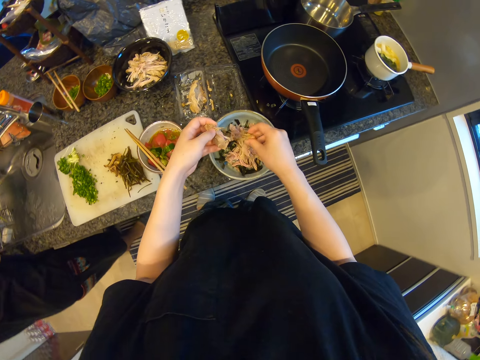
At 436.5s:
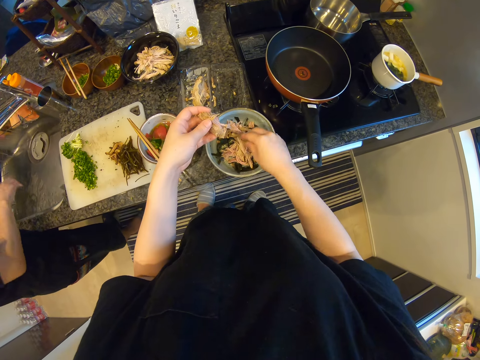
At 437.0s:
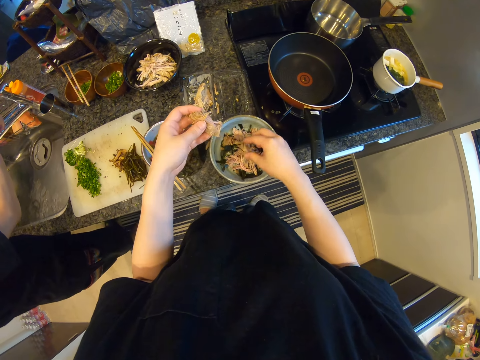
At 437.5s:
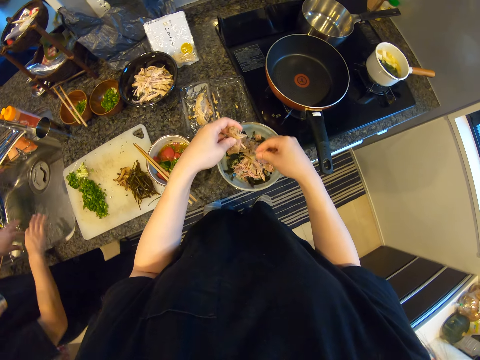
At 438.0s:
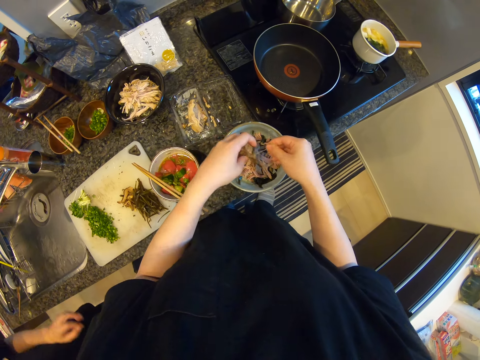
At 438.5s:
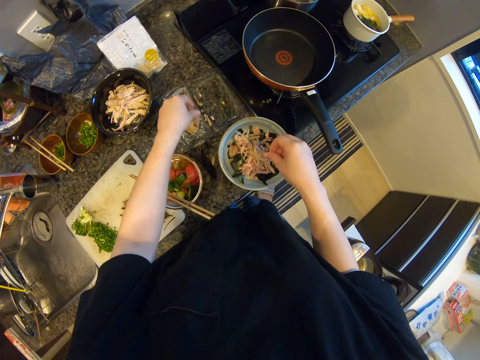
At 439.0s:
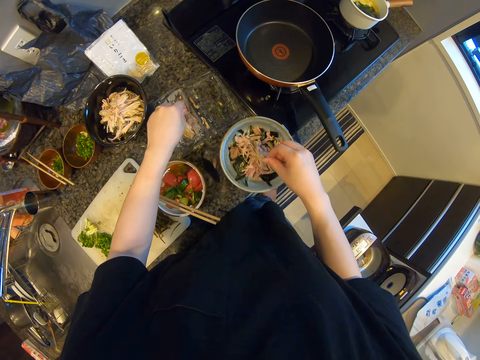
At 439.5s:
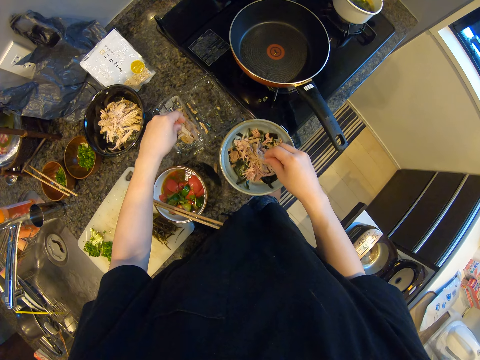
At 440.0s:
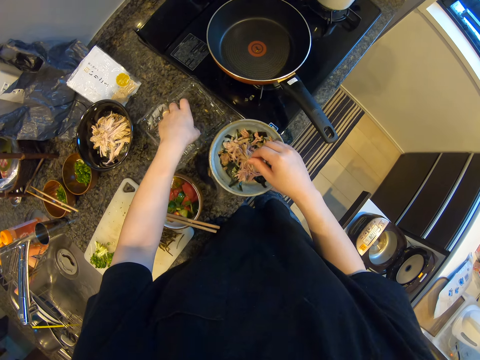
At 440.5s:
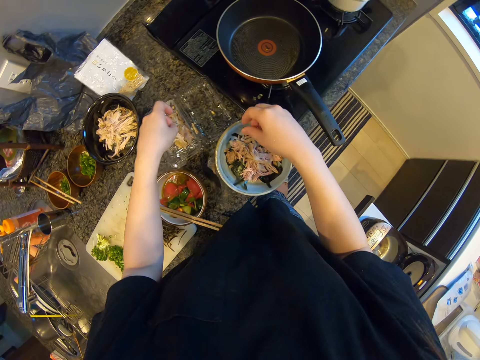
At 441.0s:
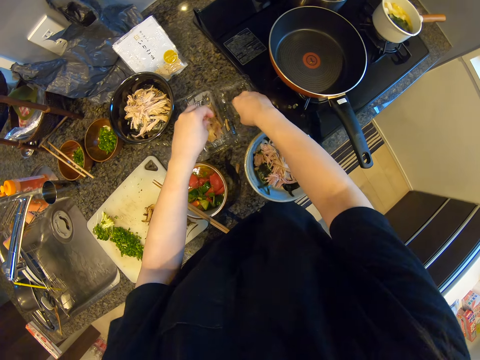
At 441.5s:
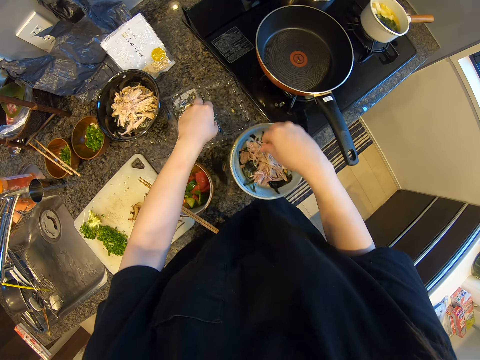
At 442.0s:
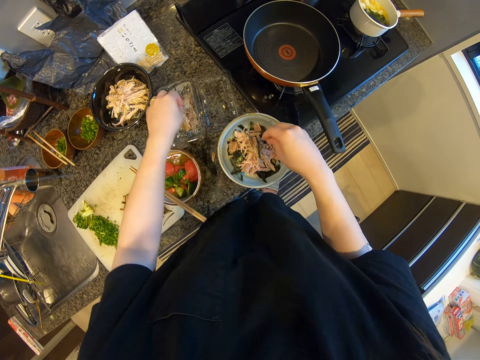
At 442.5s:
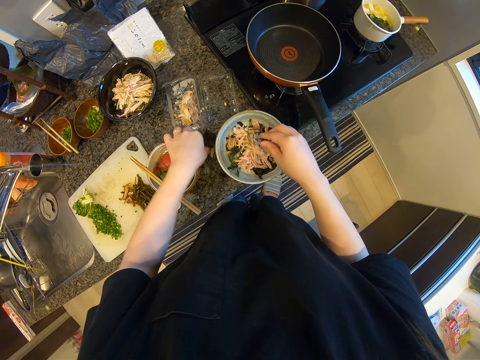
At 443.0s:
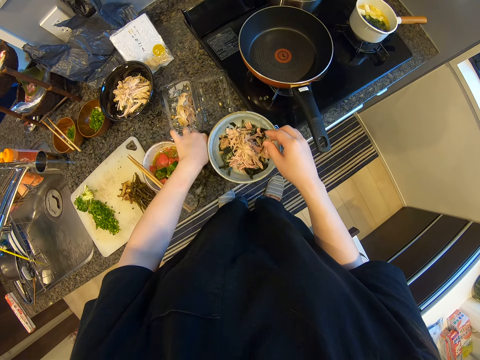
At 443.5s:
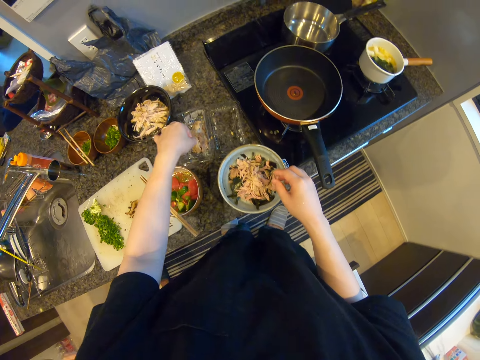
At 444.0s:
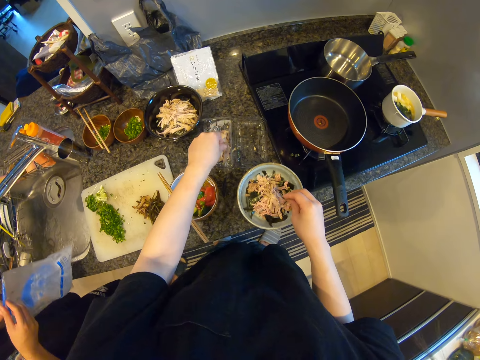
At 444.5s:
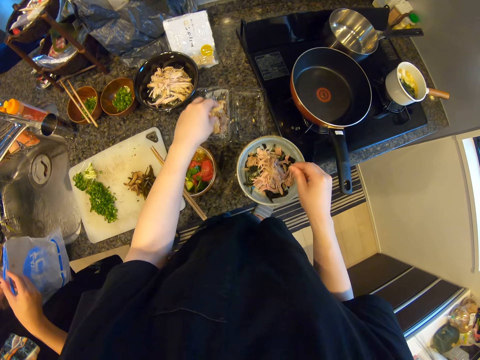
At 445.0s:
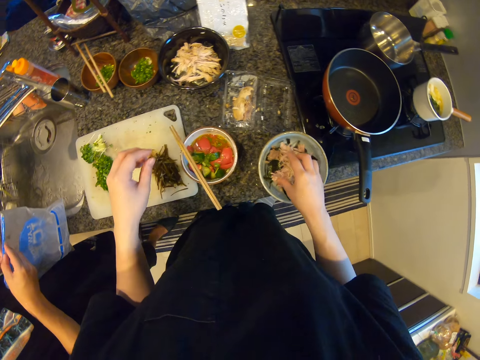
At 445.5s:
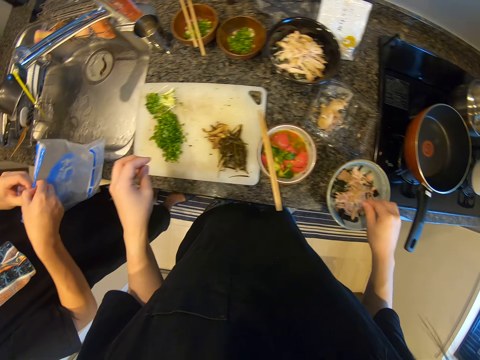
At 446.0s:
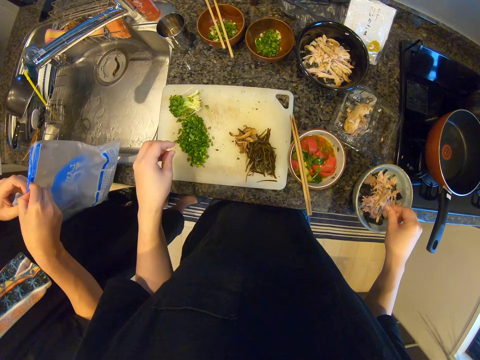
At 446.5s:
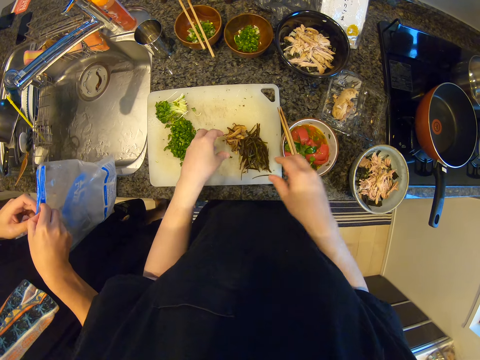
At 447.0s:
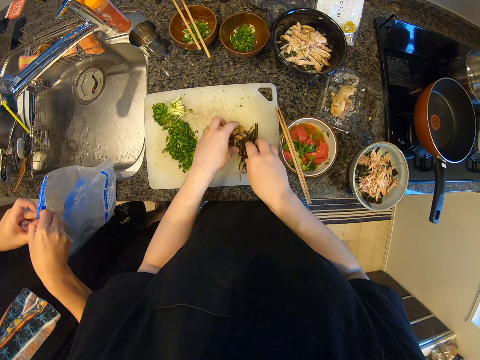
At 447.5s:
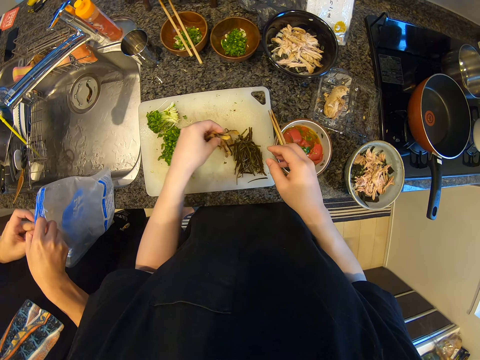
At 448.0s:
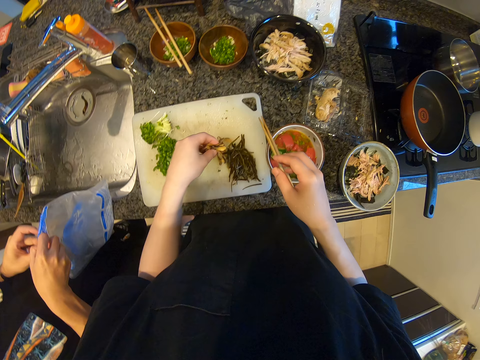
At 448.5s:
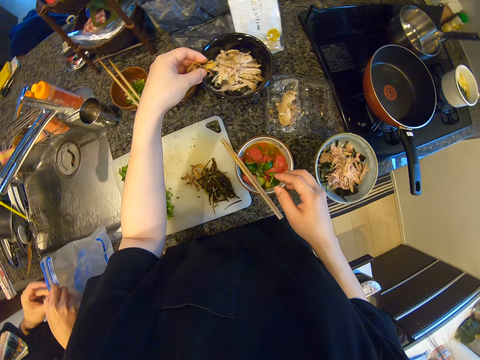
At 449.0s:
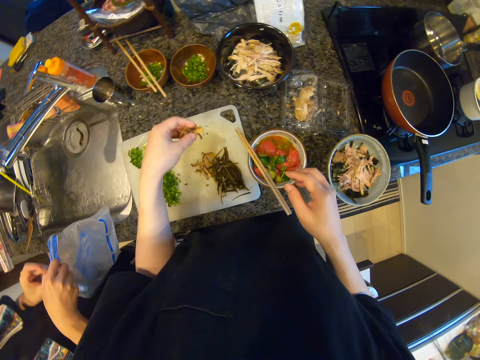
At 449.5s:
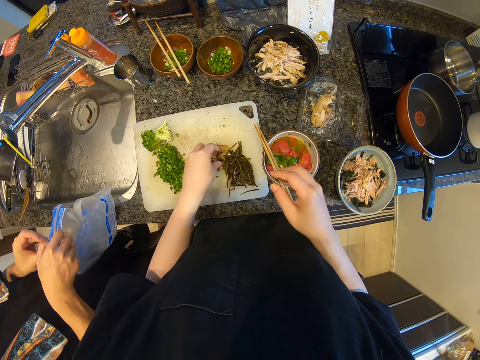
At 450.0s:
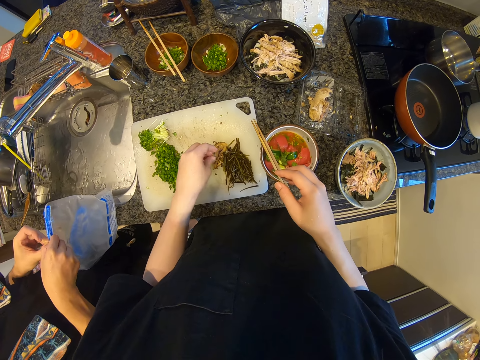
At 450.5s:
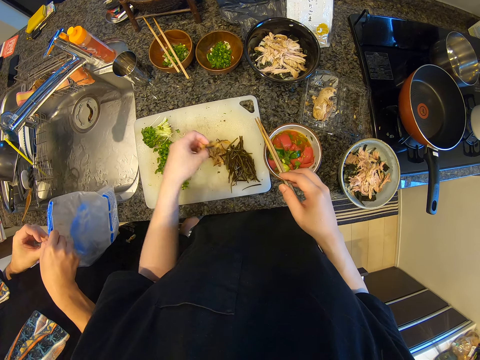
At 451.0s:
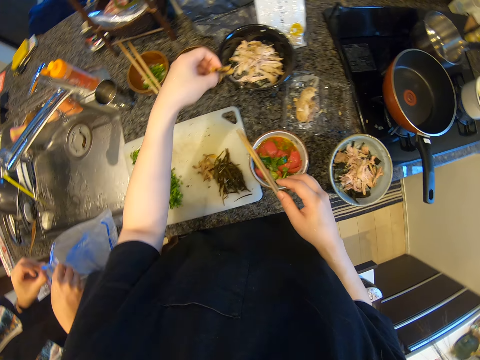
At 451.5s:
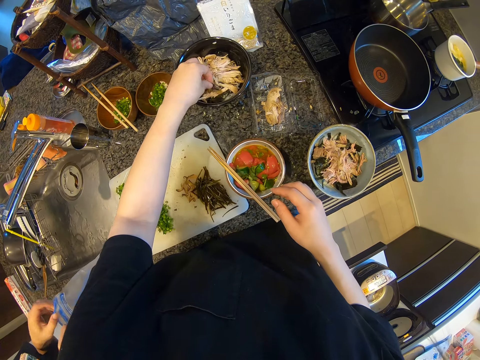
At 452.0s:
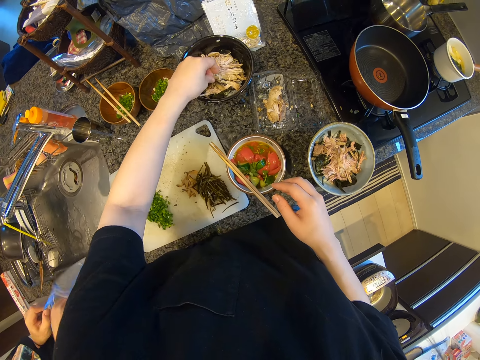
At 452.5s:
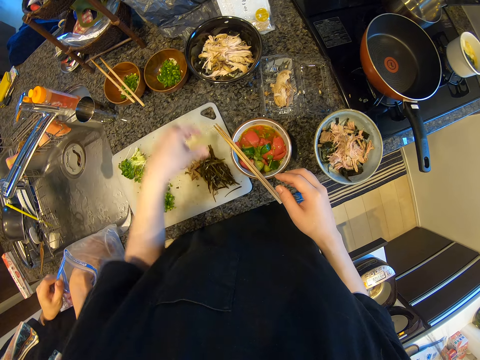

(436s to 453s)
The camera wearer places a piece of the meat in the plastic tin. They converse with a man. They put something on a plate of rice and pick up something. The man converses with the camera wearer. The camera wearer places something on the chopping board. They pick up something. They put the object in a bowl.

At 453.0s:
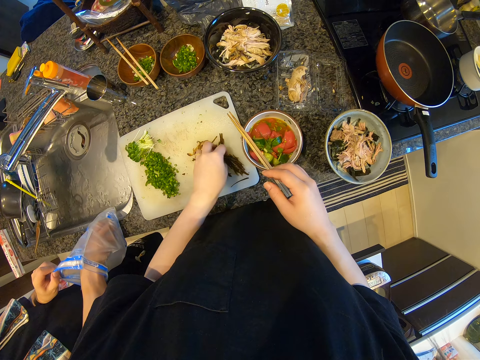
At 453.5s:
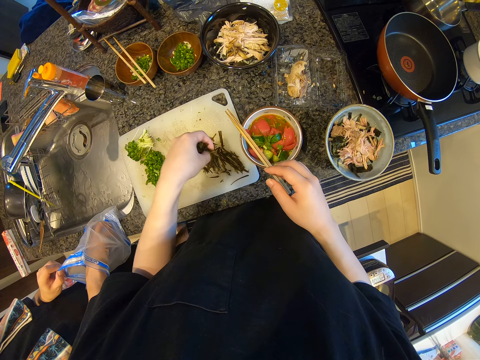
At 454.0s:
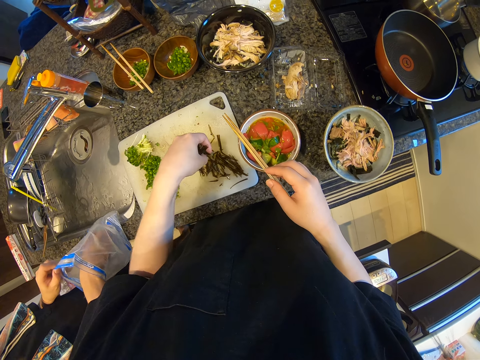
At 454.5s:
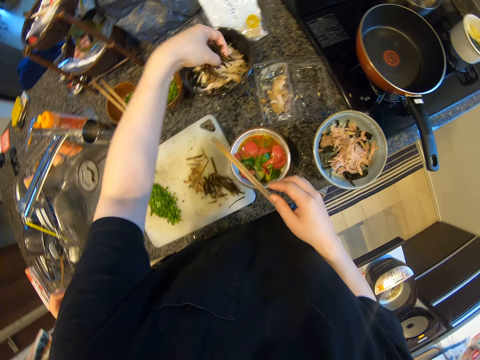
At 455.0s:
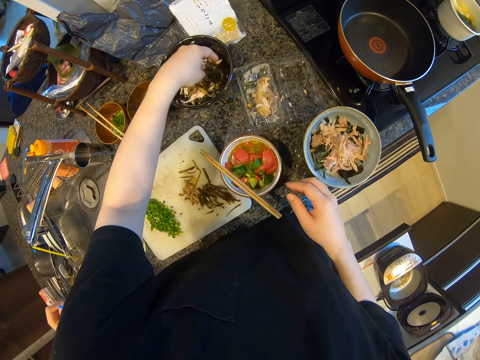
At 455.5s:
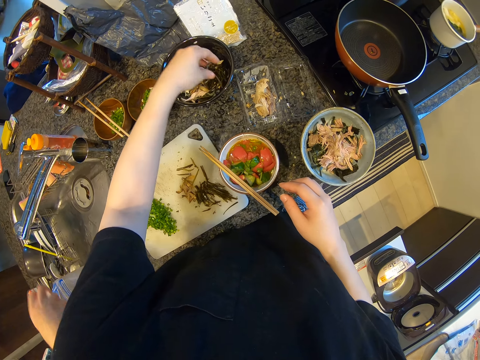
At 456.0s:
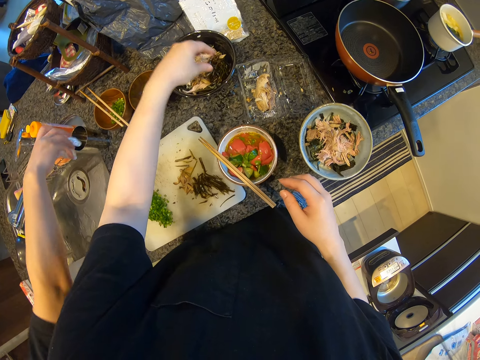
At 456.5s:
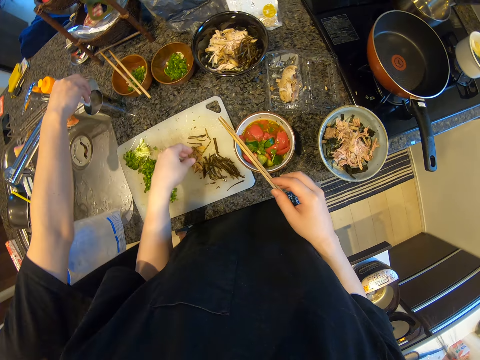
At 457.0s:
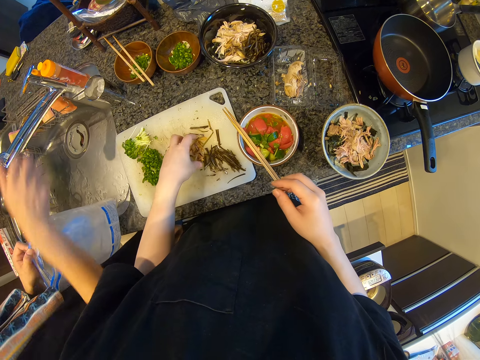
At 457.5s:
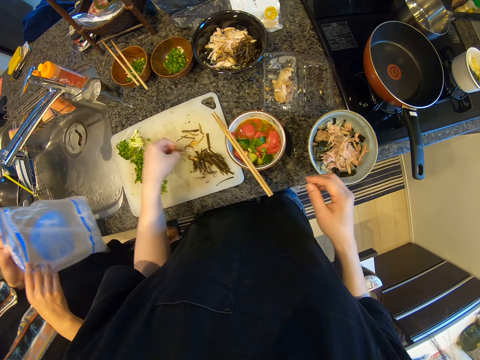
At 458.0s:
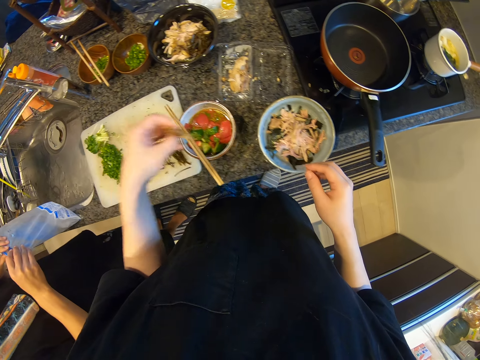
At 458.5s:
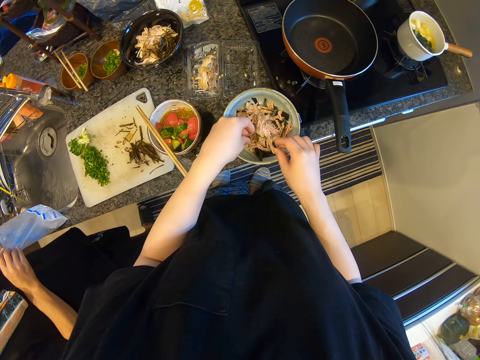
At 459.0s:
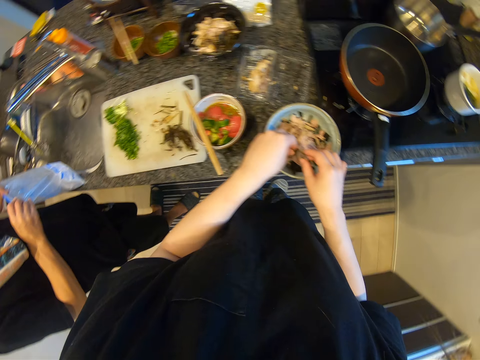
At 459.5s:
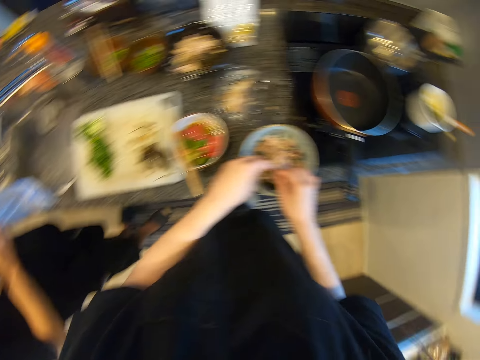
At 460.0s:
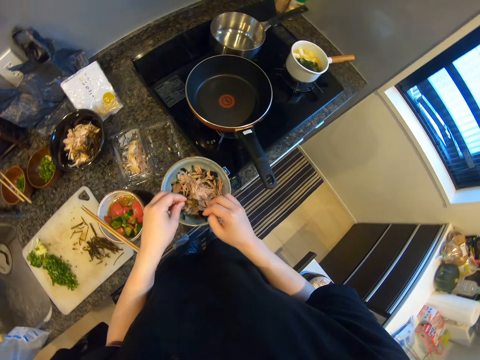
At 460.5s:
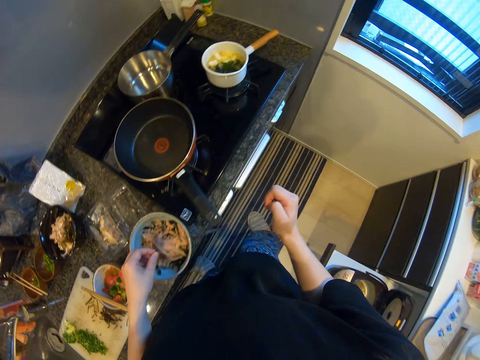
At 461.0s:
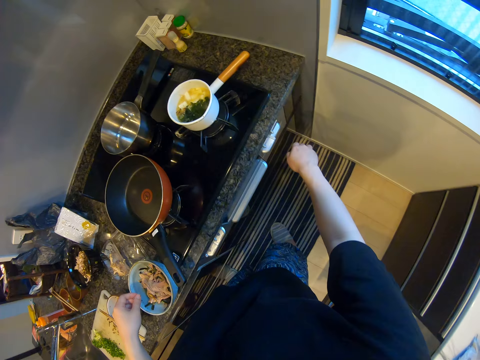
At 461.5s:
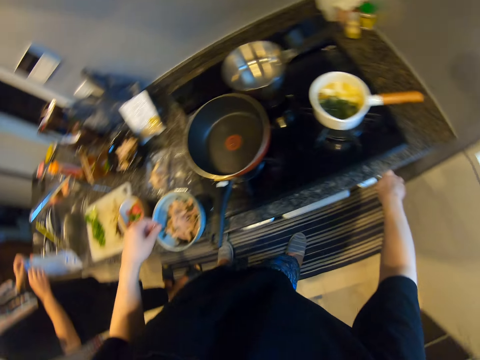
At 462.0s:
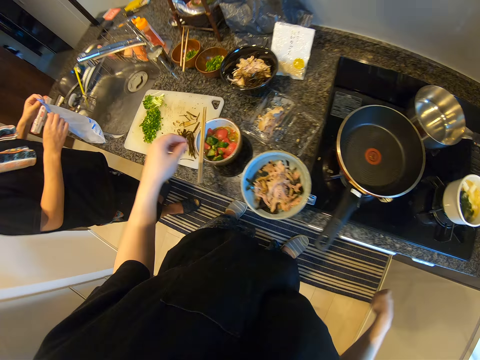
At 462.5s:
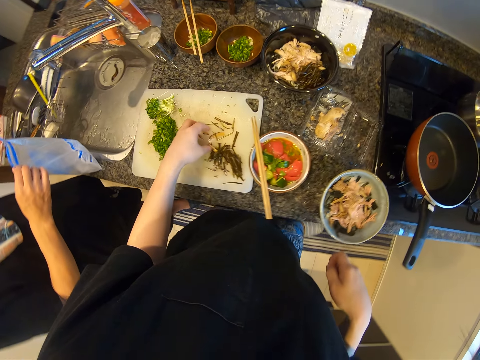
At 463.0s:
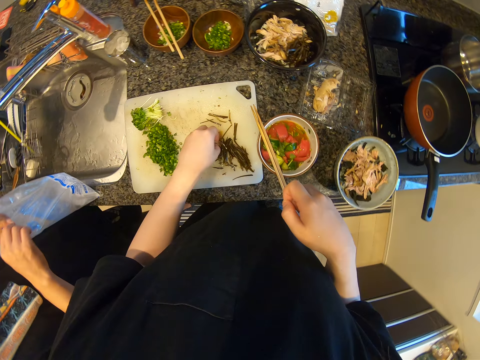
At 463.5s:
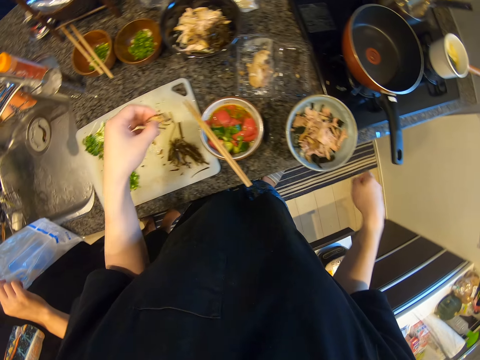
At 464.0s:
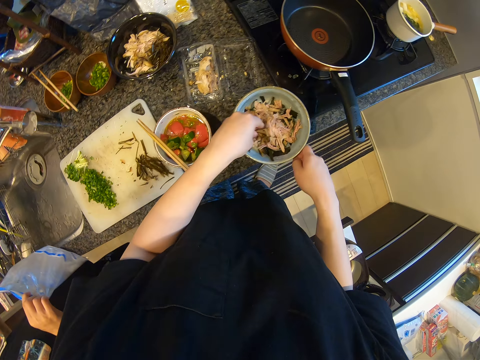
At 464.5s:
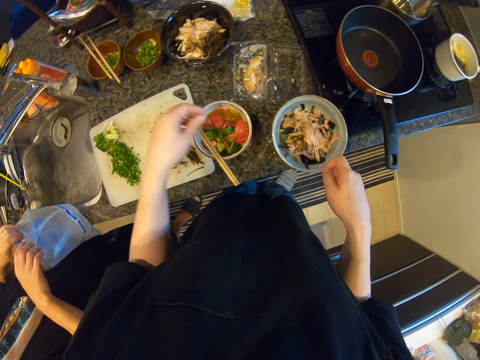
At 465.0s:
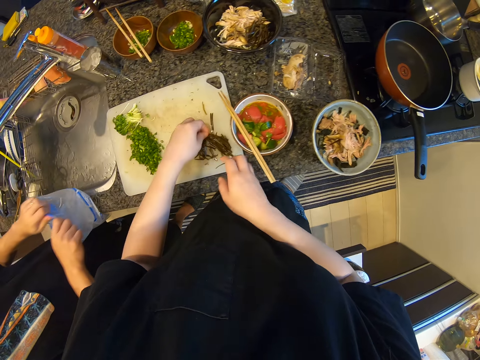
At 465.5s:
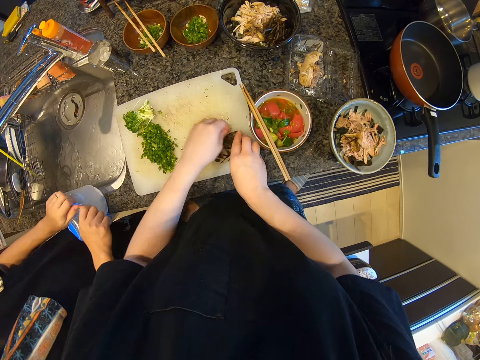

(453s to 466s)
The camera wearer picks up something. They put the object in the bowl. They pick up something. They put the object in the bowl. A man converses with the camera wearer. The camera wearer converses with the man. They turn a button on the cooker. They pick up something. They put the object in the bowl.
